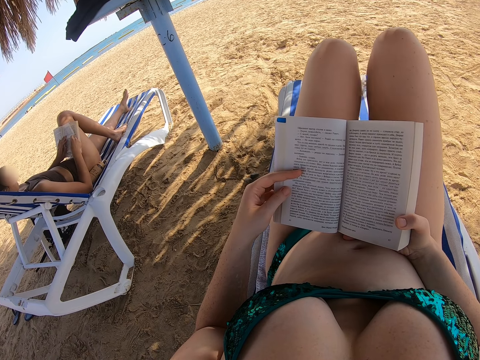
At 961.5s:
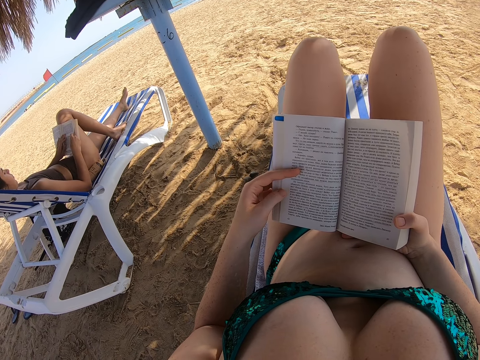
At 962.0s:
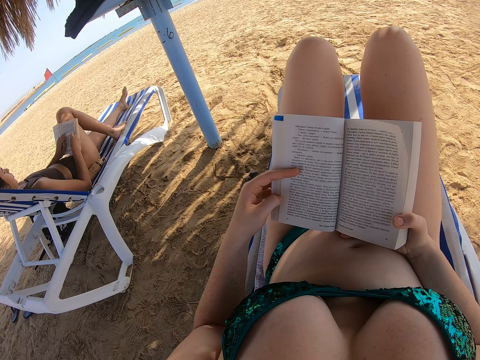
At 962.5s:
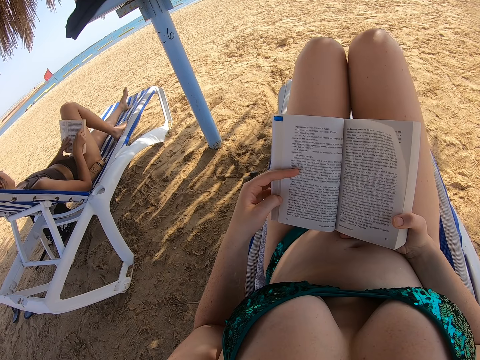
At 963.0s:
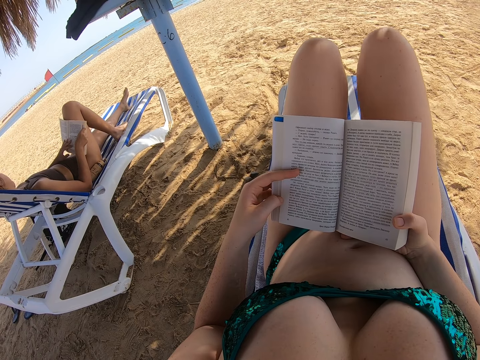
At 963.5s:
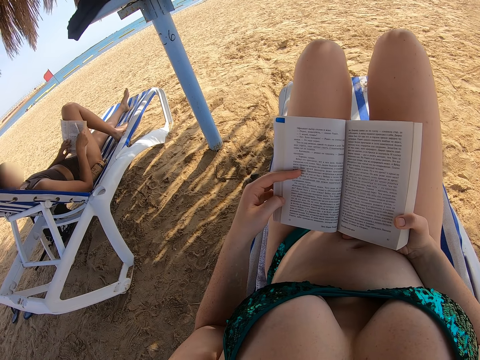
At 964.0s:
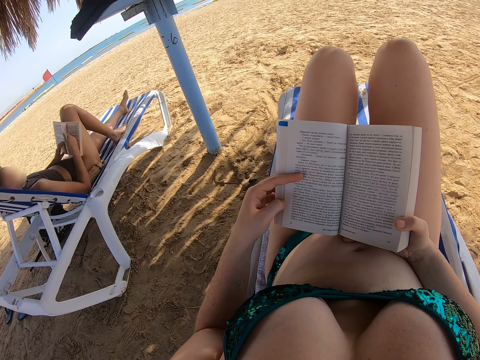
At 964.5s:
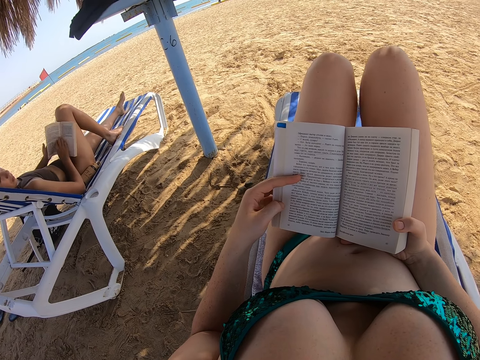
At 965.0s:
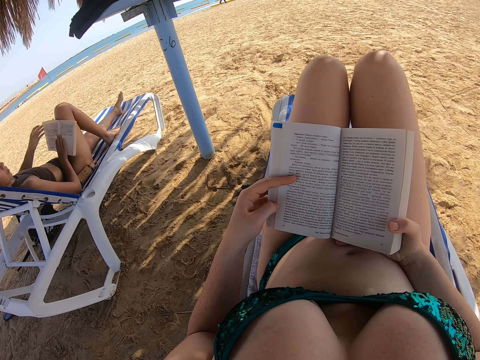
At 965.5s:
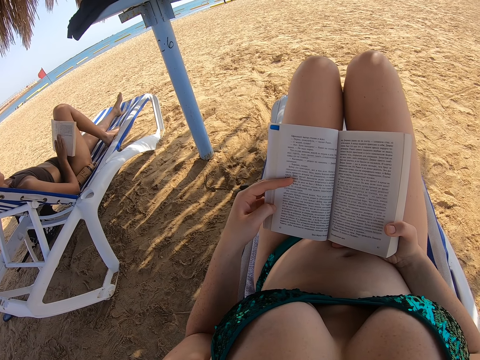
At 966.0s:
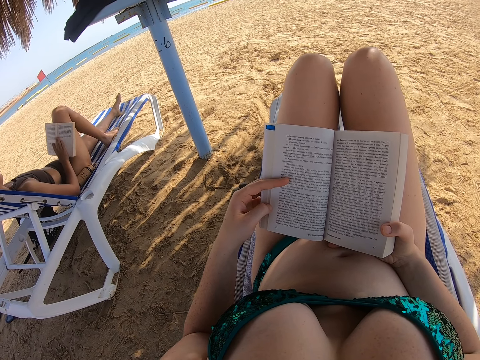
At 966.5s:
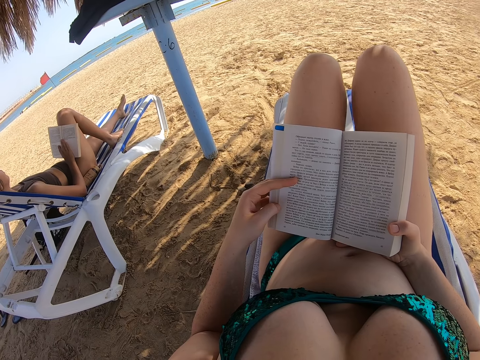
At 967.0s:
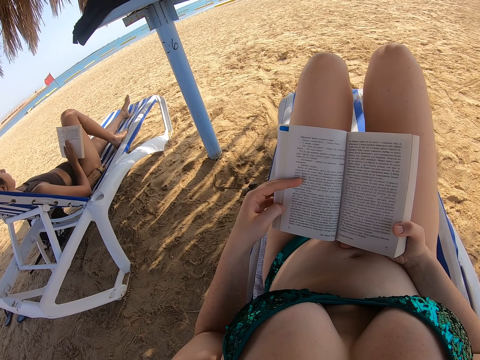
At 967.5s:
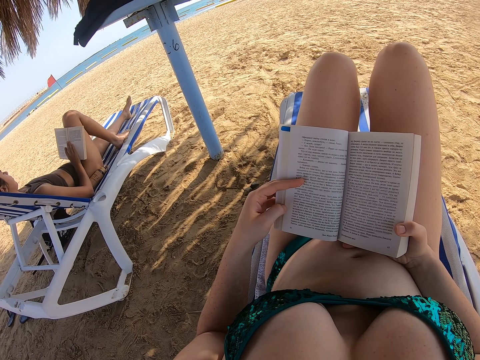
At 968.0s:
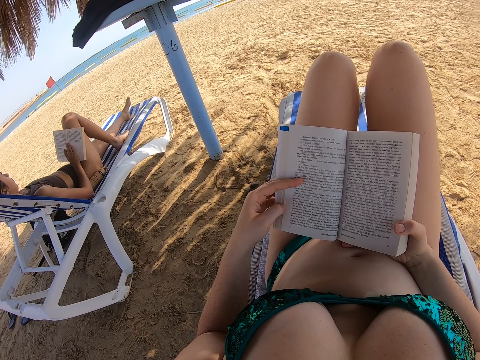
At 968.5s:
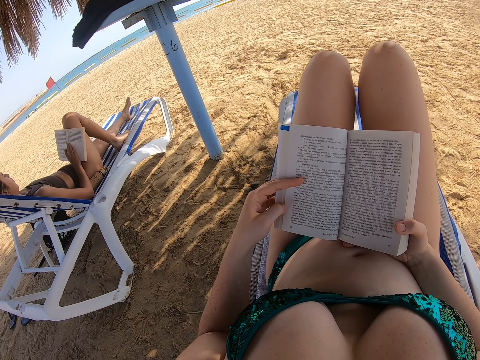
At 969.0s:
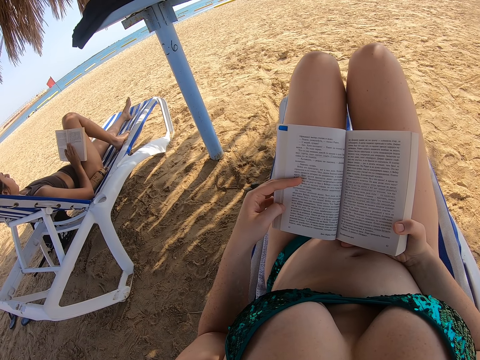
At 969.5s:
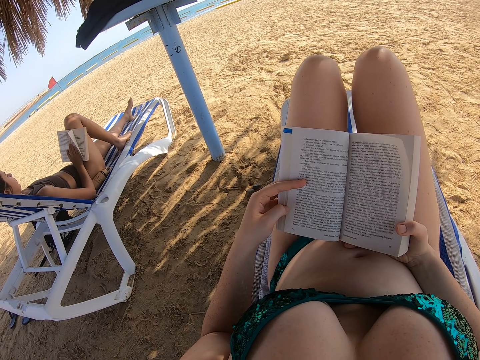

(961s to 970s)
A lady flips the book, reads the book and raises a hand to the head.

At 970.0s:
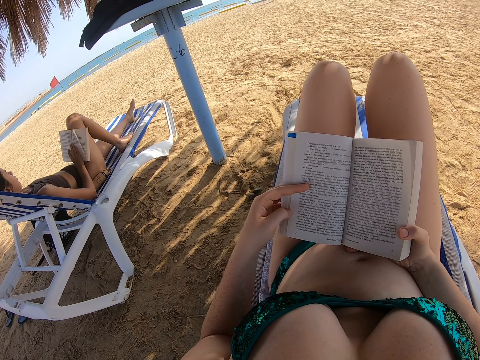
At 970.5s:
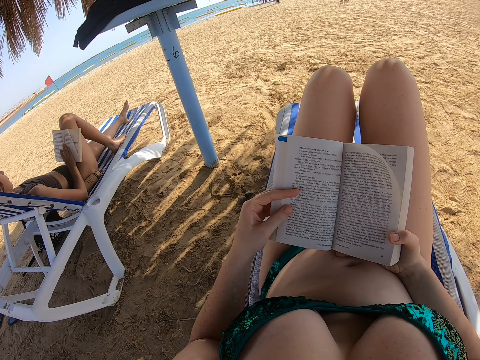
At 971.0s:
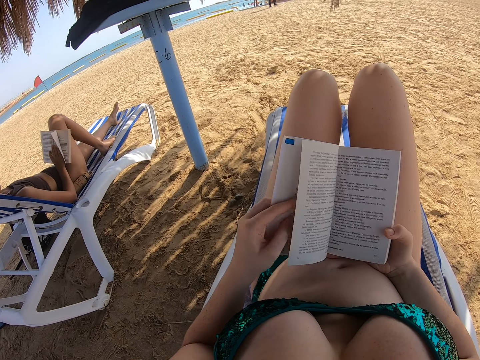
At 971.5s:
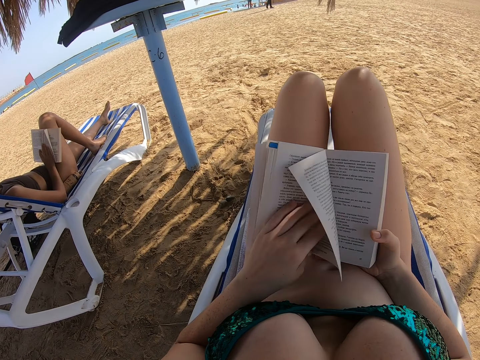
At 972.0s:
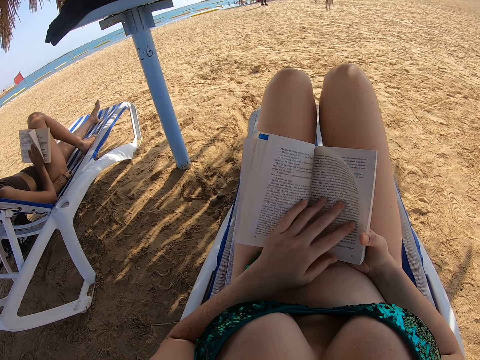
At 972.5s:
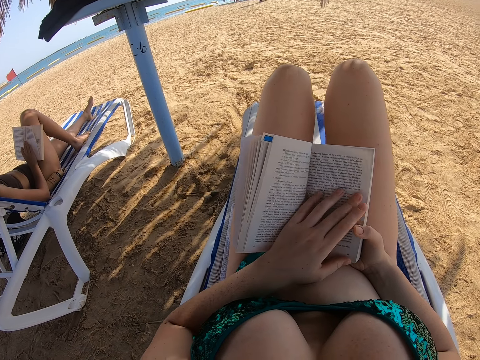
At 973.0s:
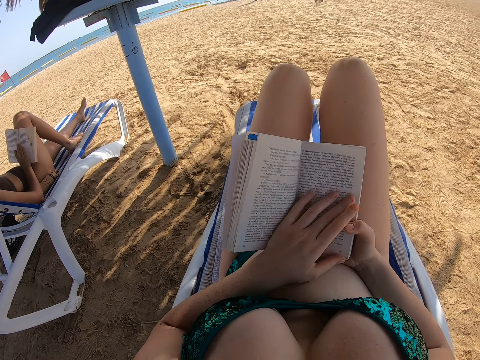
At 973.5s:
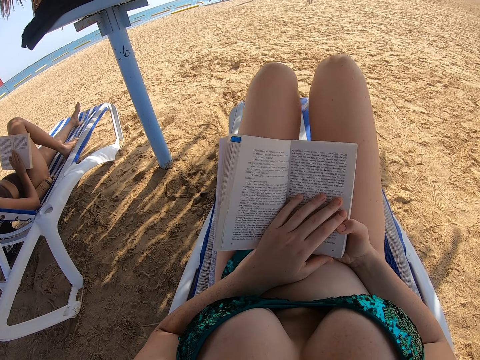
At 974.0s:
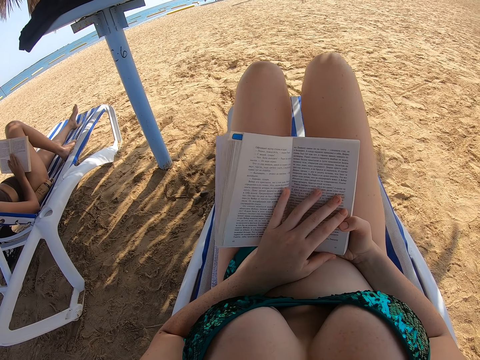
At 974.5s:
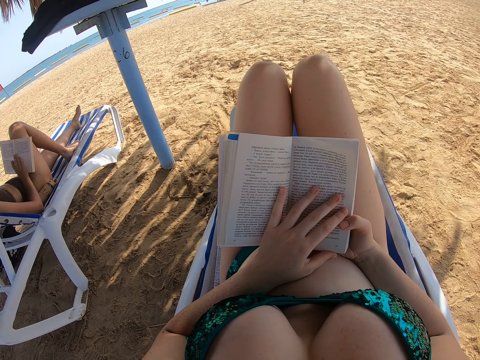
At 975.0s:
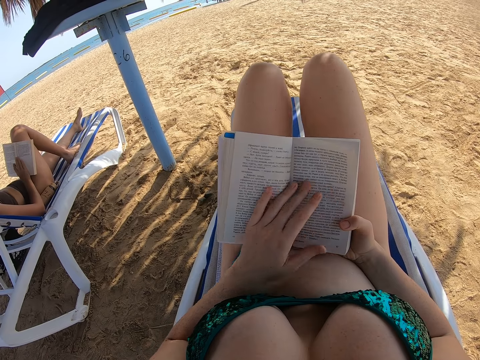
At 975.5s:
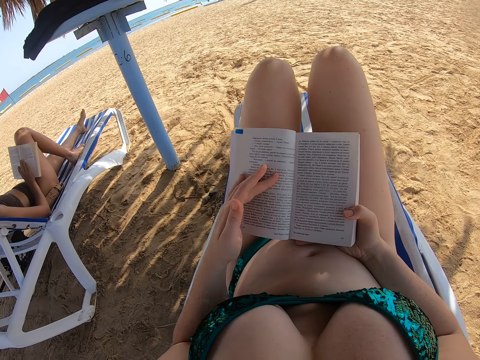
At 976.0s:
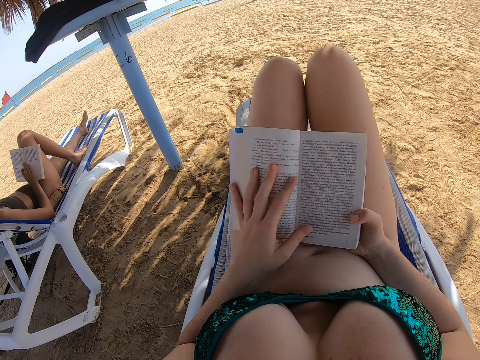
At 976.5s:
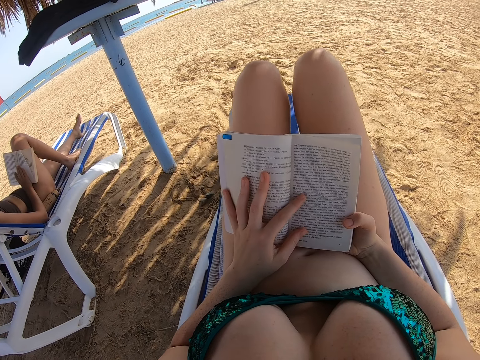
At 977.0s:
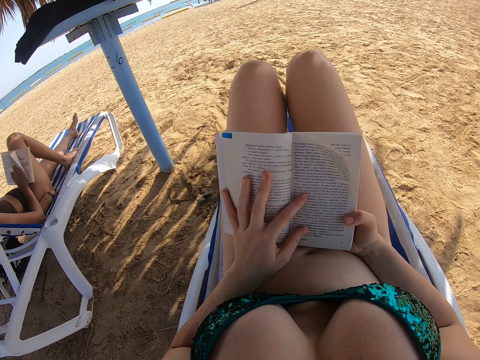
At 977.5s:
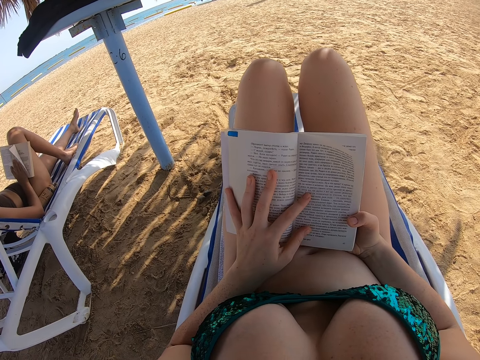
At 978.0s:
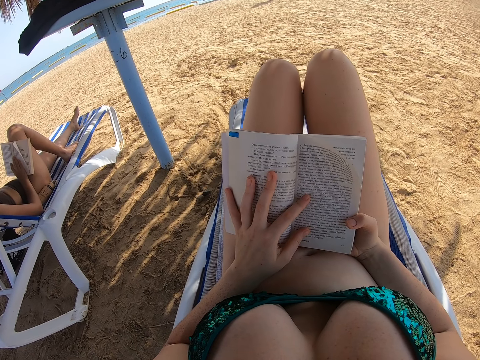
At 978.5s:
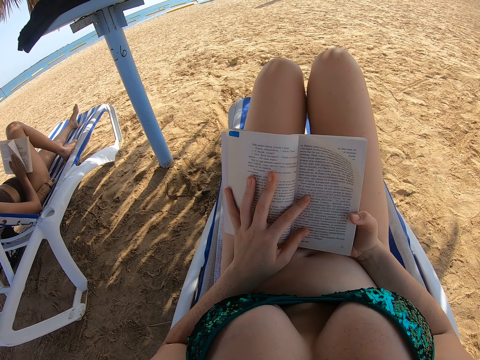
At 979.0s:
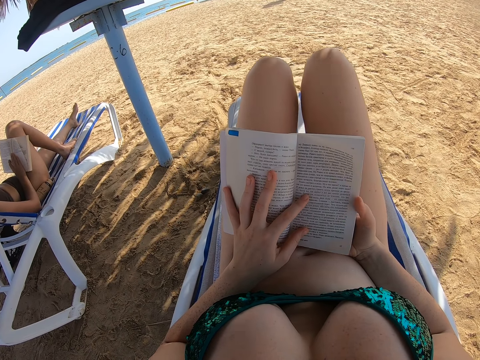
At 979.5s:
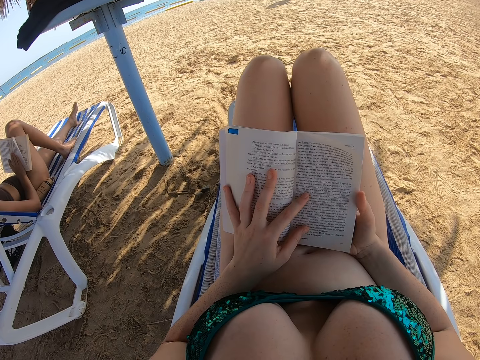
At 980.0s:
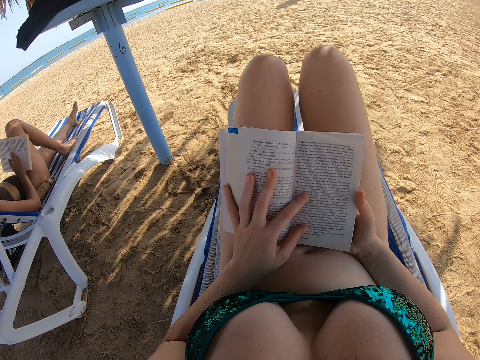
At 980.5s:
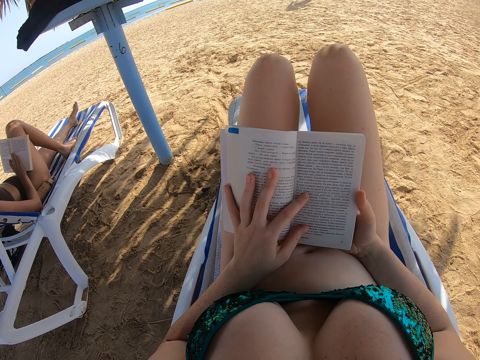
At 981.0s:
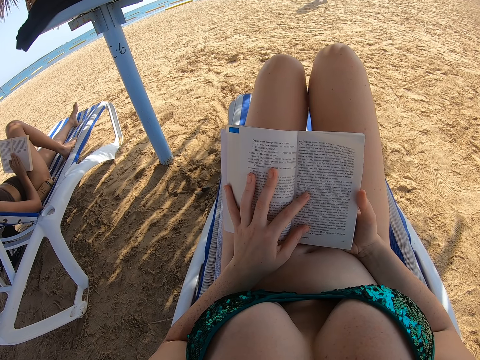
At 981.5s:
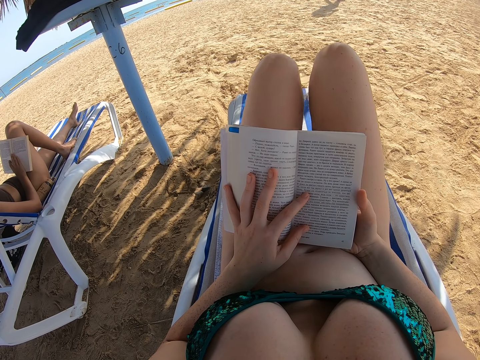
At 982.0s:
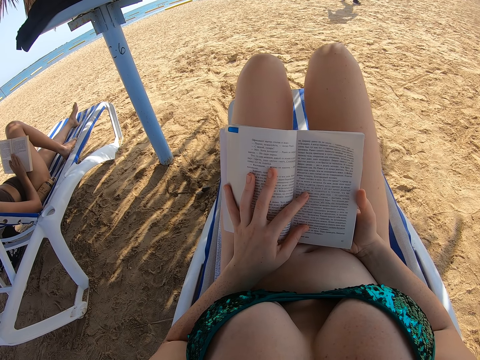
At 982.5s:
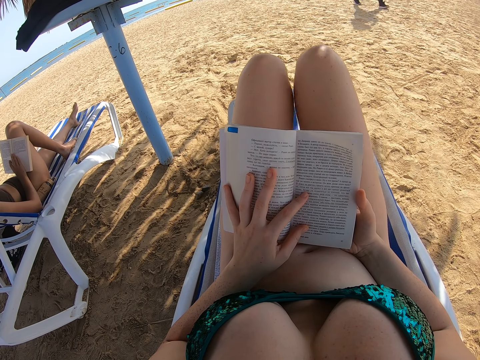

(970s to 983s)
The camera wearer flips the book. They read the book. They hold the page of the book with the left hand. They read the book.

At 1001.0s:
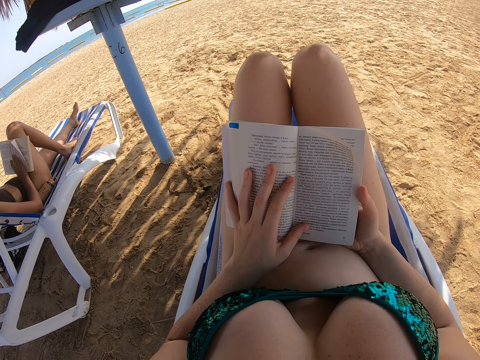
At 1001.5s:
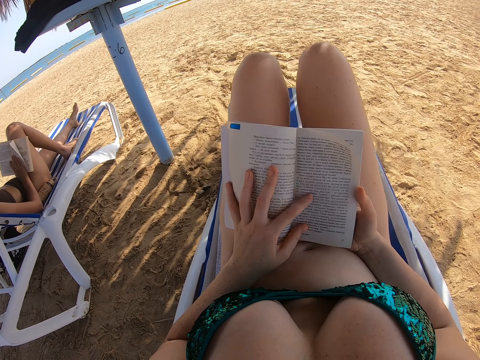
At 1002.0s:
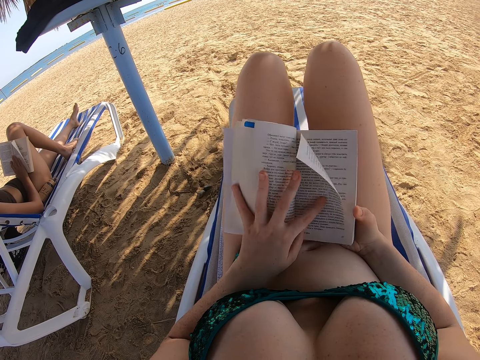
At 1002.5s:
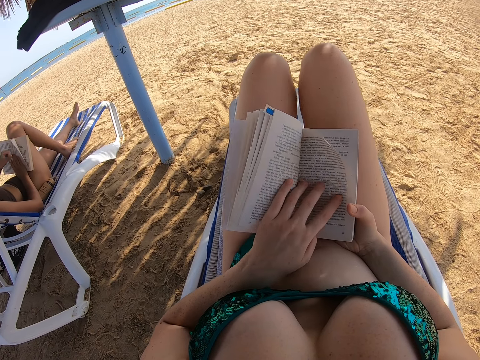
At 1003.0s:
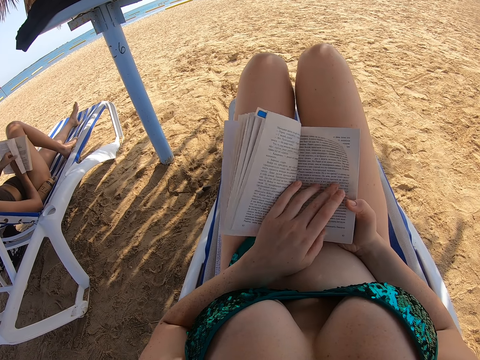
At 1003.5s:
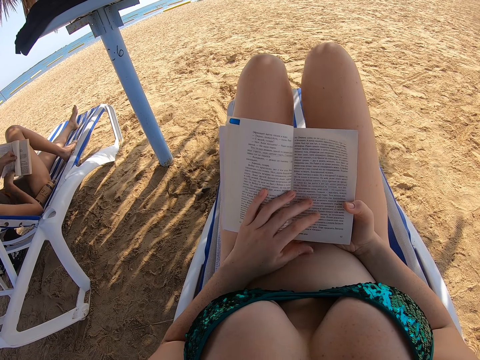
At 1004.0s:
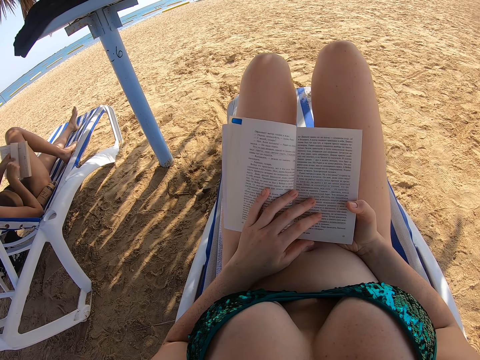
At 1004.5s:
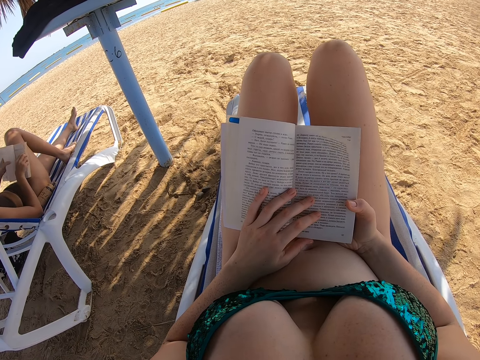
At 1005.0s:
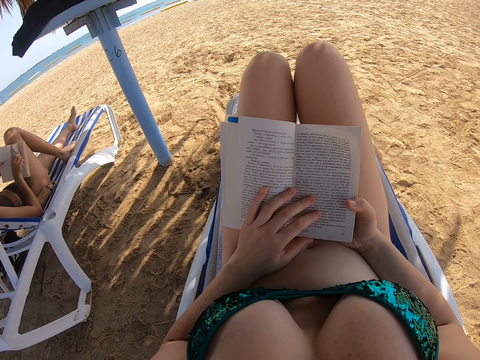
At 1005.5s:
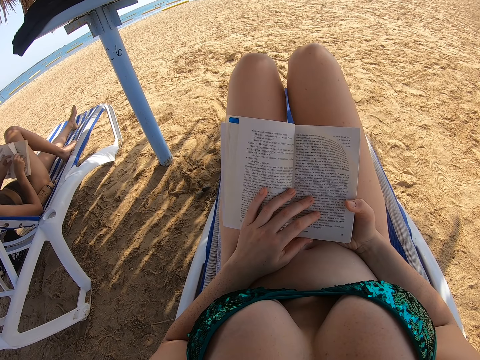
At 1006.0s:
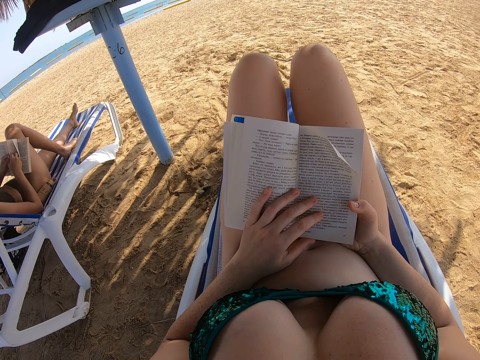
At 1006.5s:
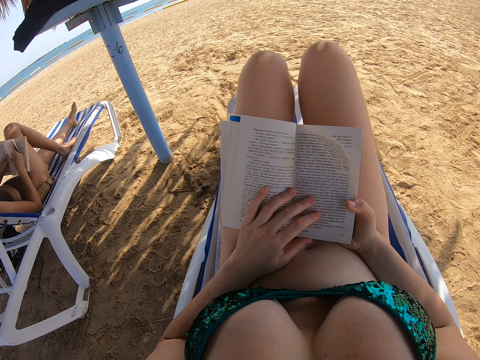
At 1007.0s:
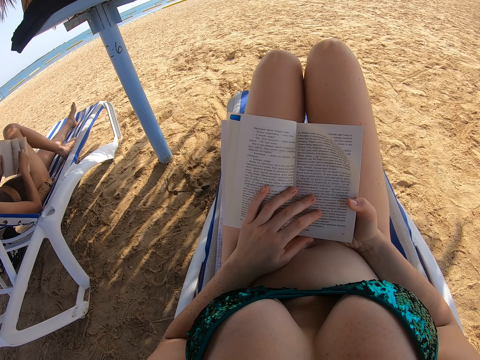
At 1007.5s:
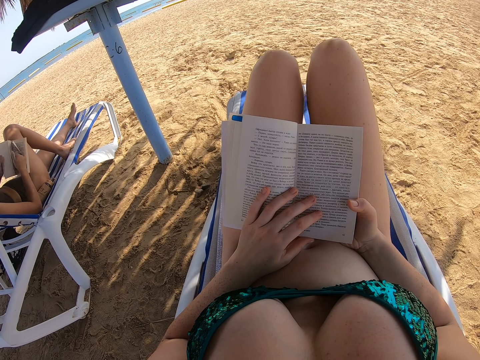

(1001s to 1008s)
A lady flips the book.
